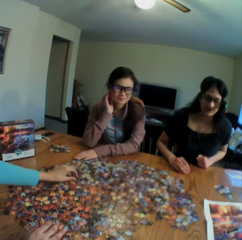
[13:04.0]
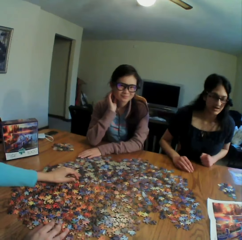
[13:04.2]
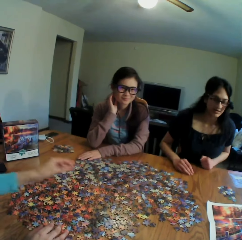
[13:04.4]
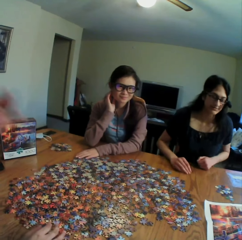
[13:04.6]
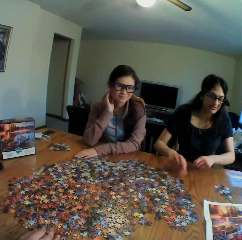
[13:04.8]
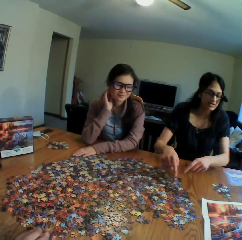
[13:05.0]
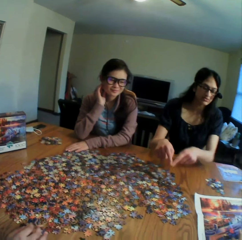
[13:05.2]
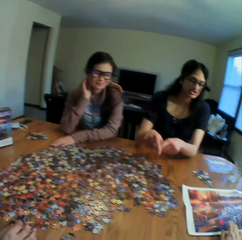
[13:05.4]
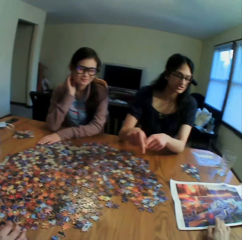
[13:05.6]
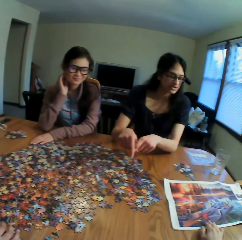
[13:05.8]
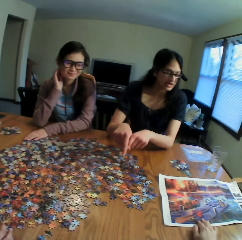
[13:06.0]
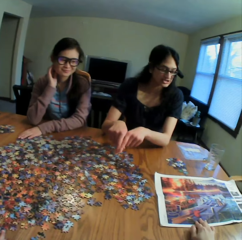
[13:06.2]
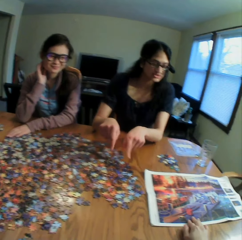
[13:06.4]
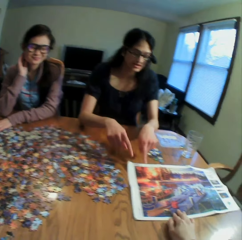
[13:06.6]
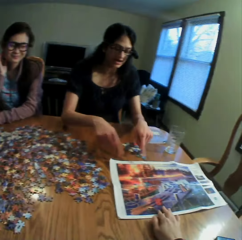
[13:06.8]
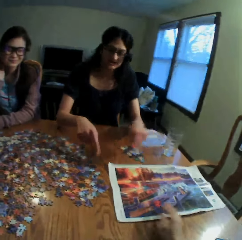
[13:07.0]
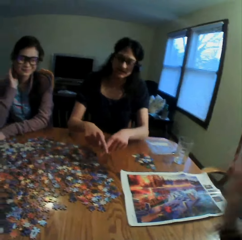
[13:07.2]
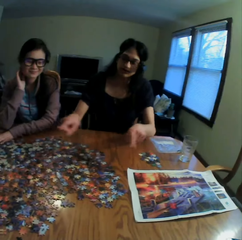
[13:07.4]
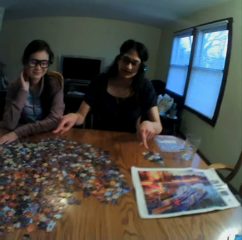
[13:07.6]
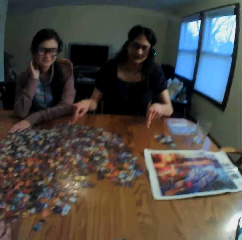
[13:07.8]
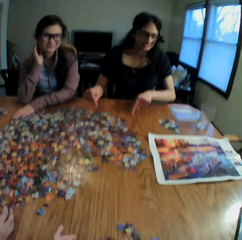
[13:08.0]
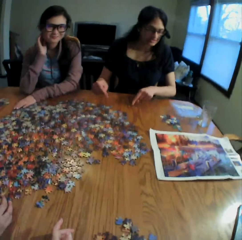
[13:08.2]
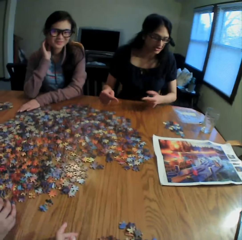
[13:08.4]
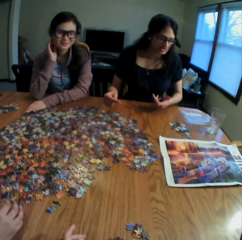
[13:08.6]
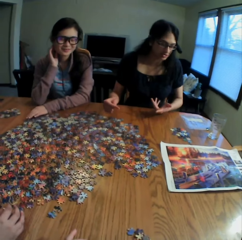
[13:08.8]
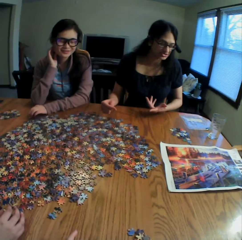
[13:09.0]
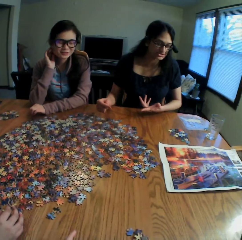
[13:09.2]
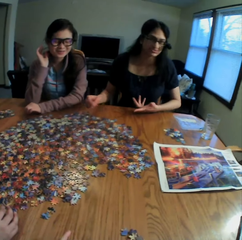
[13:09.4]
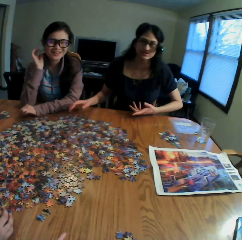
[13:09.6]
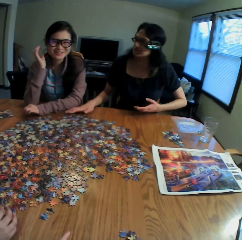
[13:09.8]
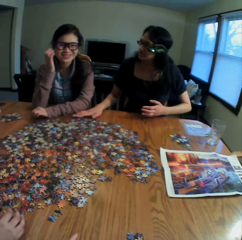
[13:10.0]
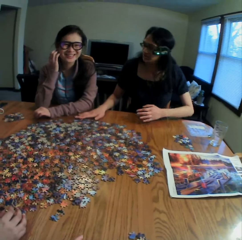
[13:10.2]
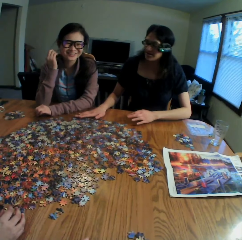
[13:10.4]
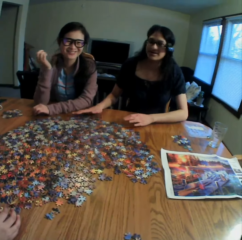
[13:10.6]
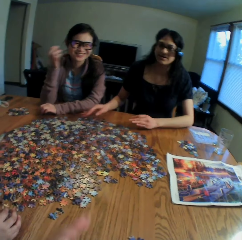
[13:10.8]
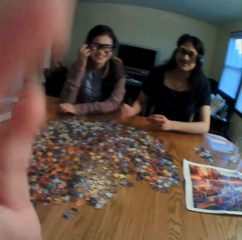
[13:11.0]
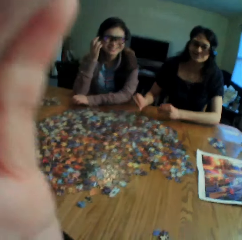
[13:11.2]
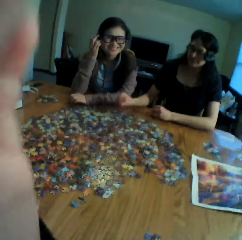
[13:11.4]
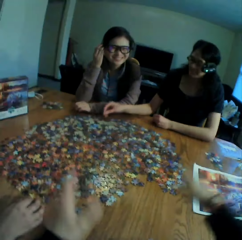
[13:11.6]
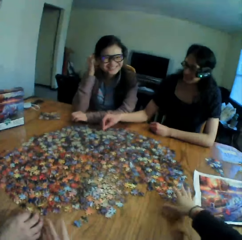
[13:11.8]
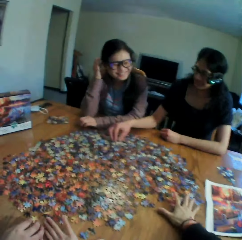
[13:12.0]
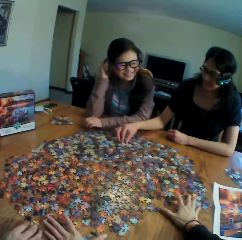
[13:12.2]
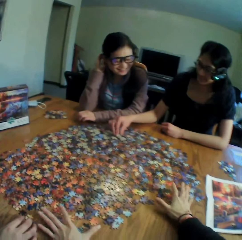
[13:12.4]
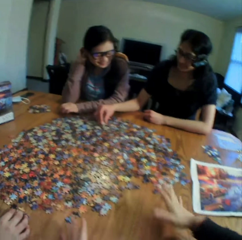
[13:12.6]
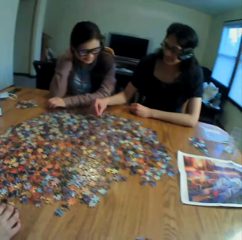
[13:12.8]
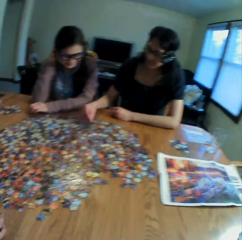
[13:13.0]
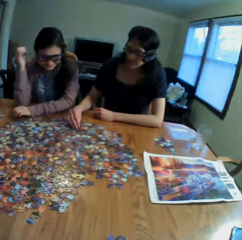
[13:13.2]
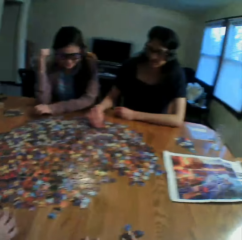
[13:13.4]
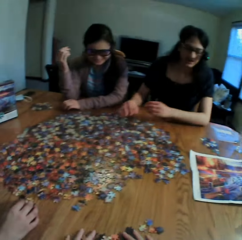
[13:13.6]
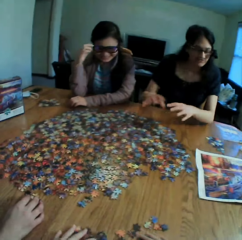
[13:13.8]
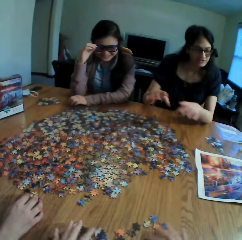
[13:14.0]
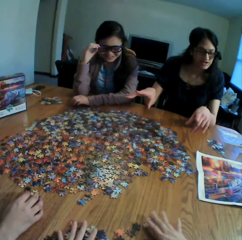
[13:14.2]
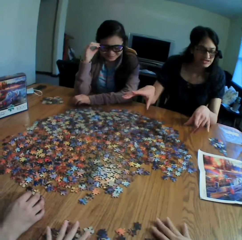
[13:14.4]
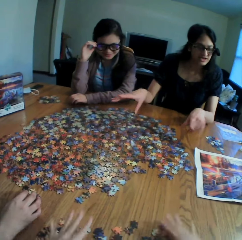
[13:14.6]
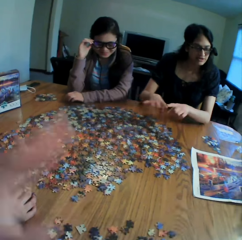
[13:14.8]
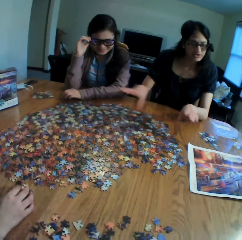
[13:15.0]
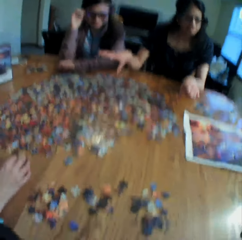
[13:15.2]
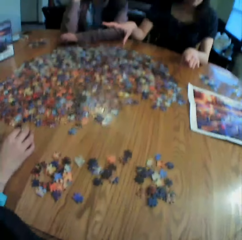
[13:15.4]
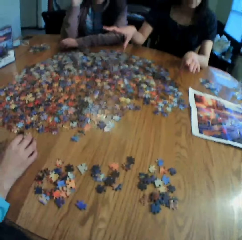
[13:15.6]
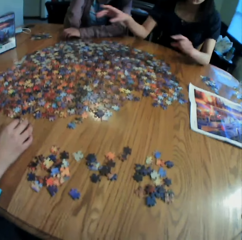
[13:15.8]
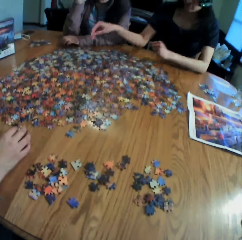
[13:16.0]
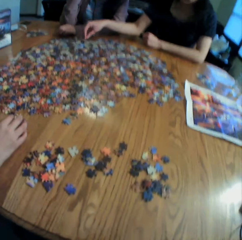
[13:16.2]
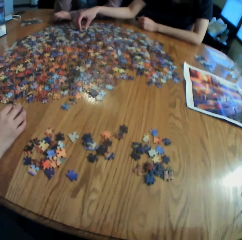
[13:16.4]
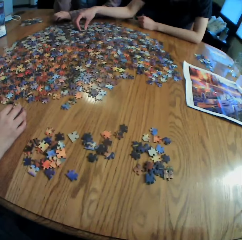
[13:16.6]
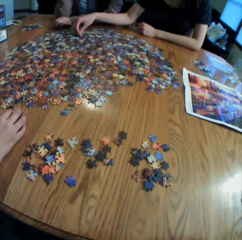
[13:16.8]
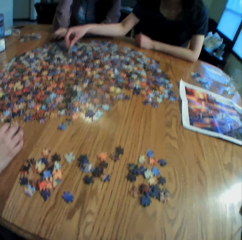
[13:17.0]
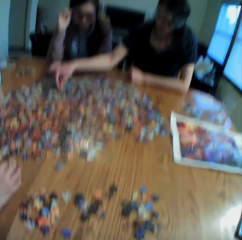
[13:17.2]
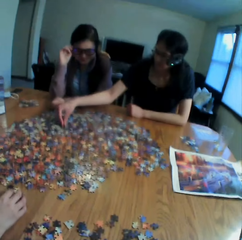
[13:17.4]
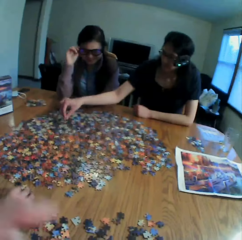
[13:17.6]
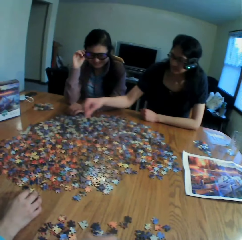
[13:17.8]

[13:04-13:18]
A woman talks to the camera wearer. The camera wearer looks at the colleagues. She touches her head. Another woman converses with the camera wearer. The camera wearer places the hand on the faces. She adjusts the camera. She talks to the colleagues. She touches the paper puzzles on the table. She looks at the colleagues. She moves the paper puzzles on the table. She adjusts the camera. The first woman talks to the camera wearer. The camera wearer looks at the table.

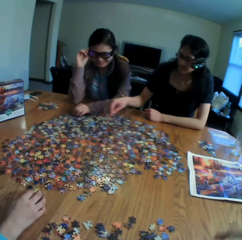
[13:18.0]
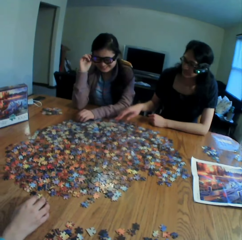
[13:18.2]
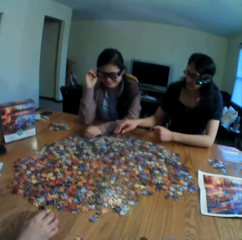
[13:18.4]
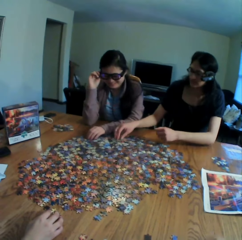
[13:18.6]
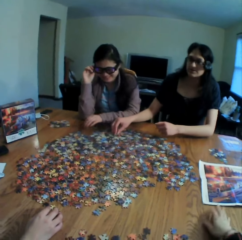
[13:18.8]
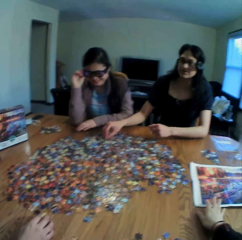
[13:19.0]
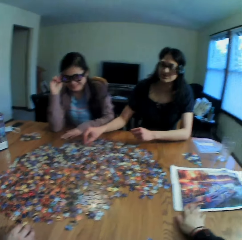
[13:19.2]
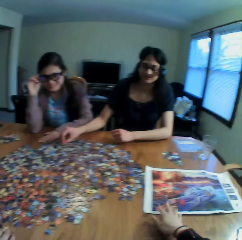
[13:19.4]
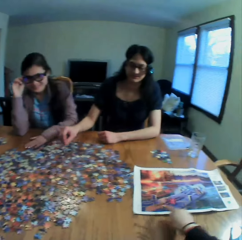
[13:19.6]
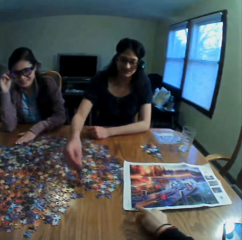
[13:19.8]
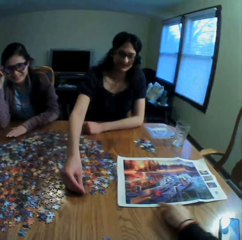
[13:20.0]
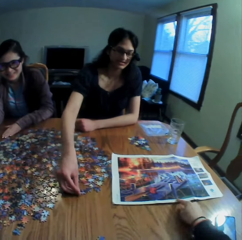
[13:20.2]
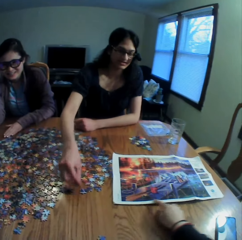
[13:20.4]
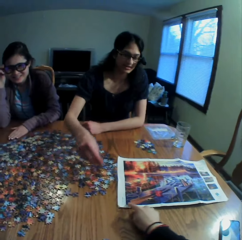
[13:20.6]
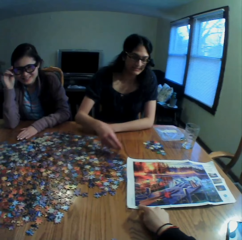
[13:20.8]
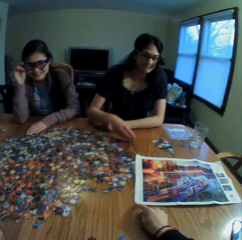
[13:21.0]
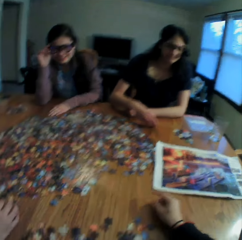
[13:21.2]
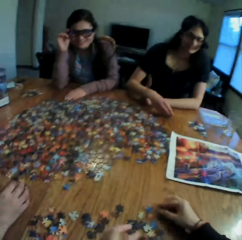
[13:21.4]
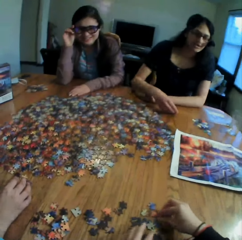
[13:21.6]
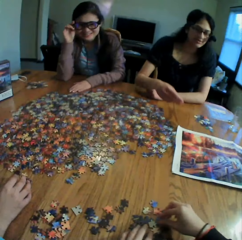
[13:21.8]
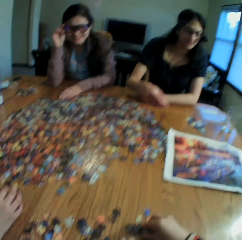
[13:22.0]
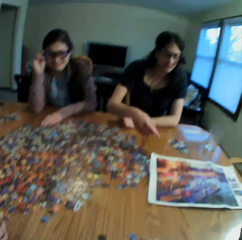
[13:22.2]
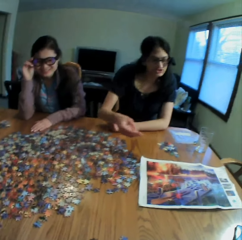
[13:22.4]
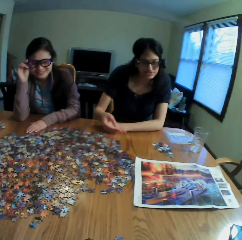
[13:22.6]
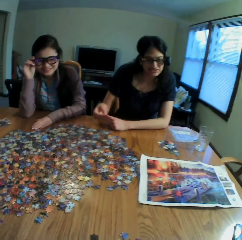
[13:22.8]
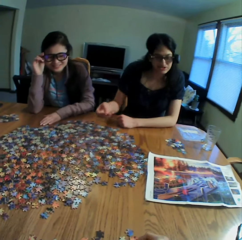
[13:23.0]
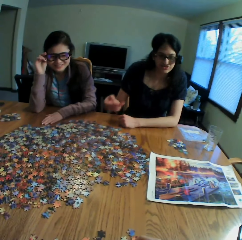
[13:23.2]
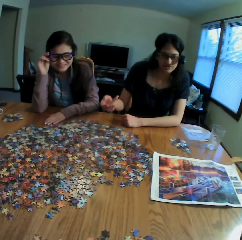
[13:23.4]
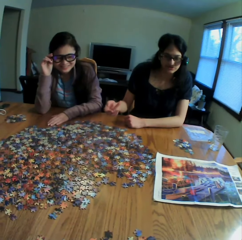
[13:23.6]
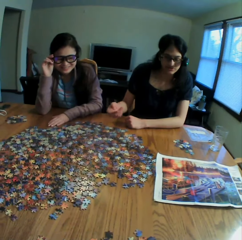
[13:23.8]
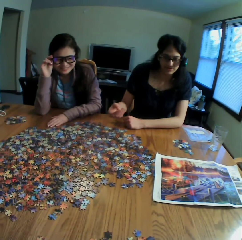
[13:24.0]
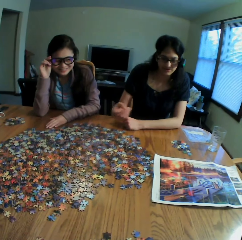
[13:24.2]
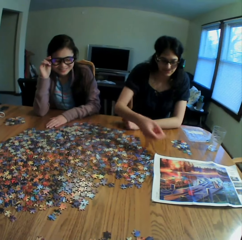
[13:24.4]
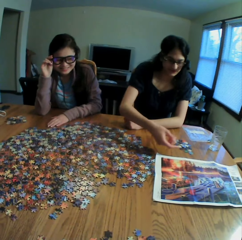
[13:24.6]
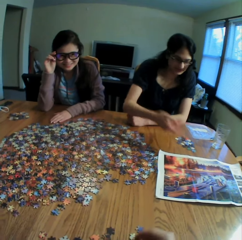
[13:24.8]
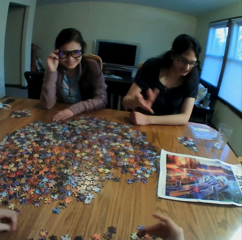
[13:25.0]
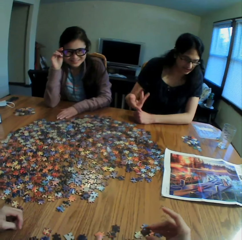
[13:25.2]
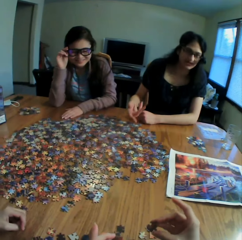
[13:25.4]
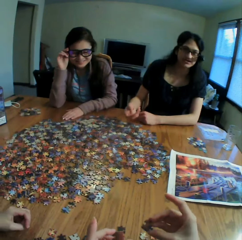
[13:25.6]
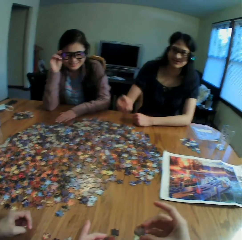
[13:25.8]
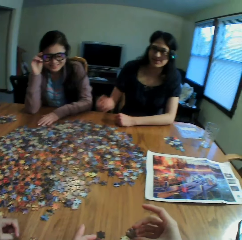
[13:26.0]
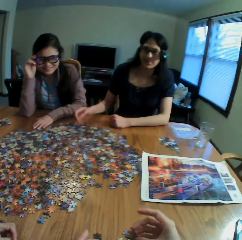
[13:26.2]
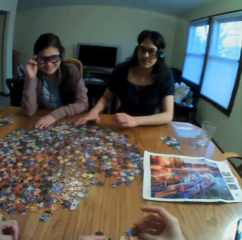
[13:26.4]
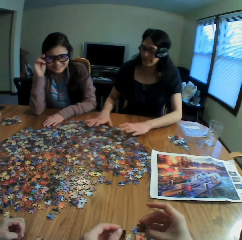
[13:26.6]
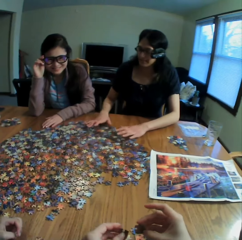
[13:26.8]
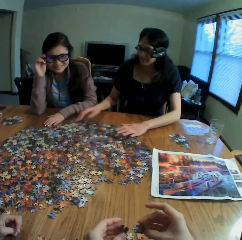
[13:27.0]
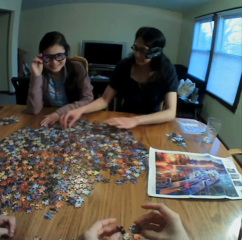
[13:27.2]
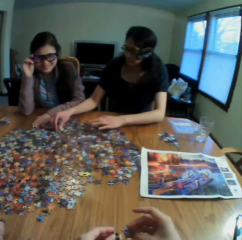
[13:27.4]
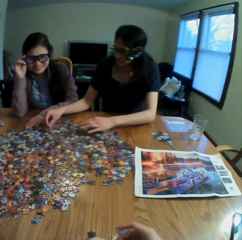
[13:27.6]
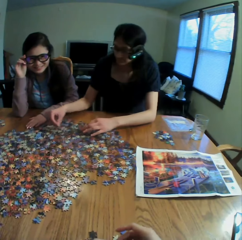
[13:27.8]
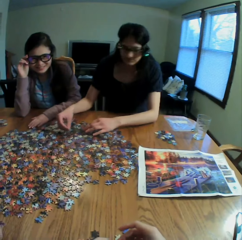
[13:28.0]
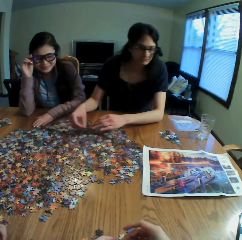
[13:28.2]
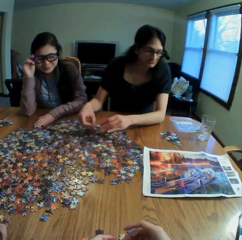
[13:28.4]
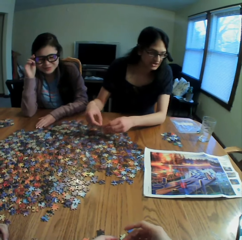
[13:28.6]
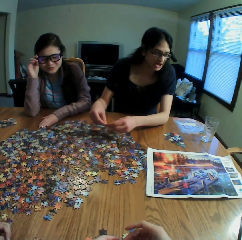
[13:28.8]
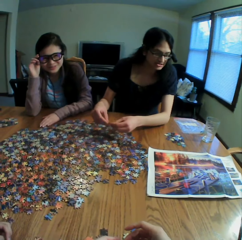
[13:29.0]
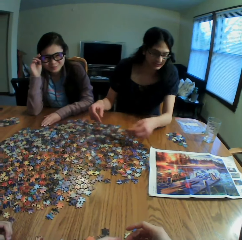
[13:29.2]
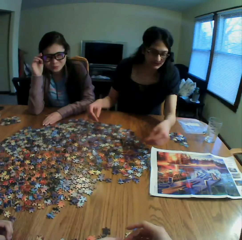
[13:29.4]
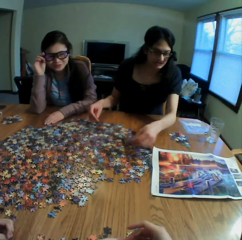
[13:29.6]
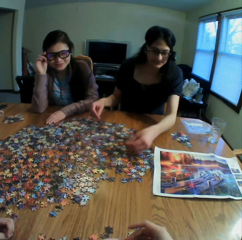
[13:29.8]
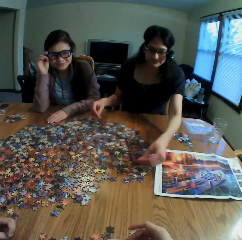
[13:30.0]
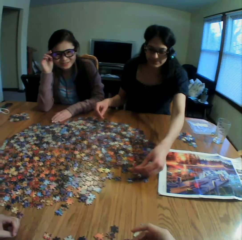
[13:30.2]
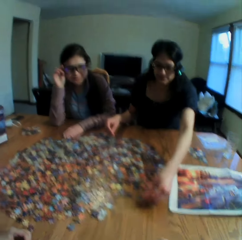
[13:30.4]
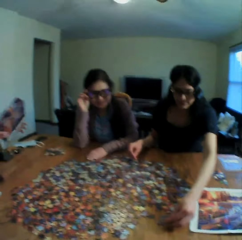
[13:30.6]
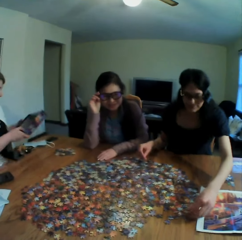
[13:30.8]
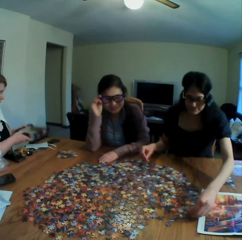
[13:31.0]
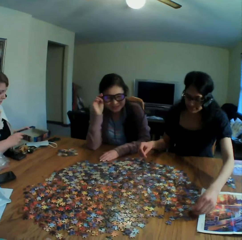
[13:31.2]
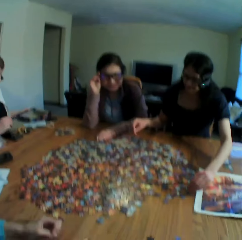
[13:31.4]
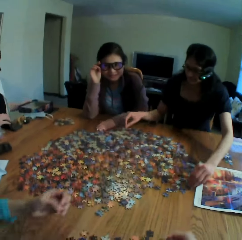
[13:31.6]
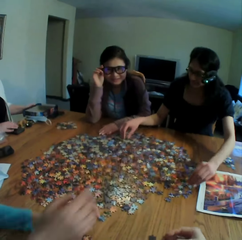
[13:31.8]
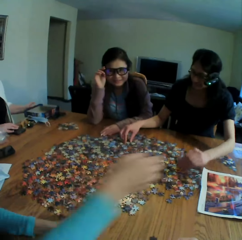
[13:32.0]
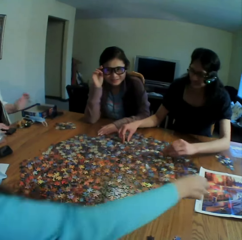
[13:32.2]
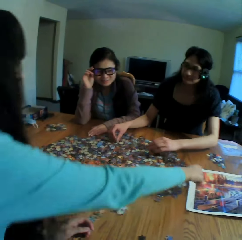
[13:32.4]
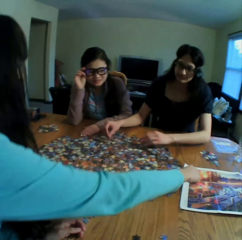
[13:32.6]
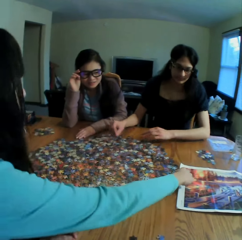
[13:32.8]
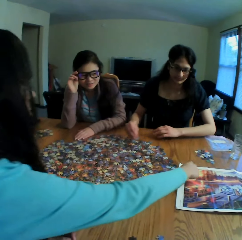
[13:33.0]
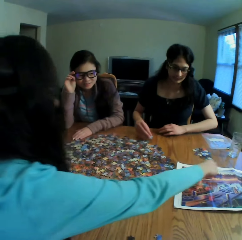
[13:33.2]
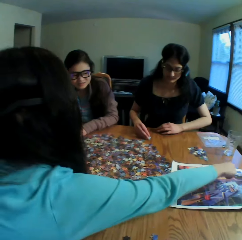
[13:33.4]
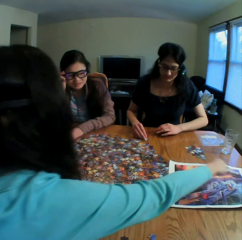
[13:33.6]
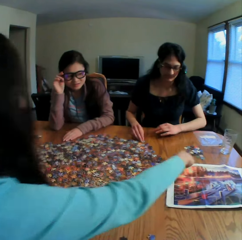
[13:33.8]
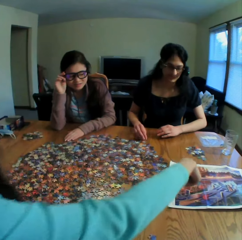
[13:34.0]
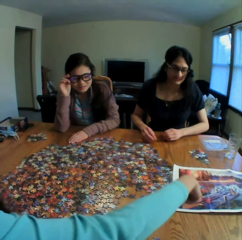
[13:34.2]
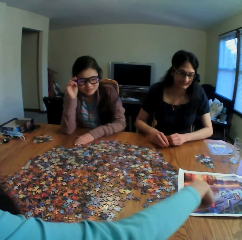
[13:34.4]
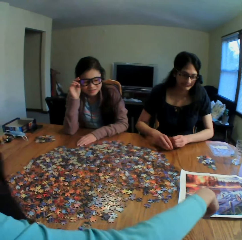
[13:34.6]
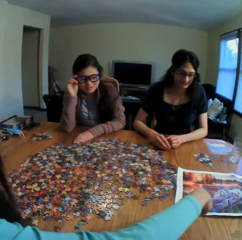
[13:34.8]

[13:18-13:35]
The camera wearer moves the hands on the table. They move the picture on the table and talk to the colleagues. They move the hand on the table. A lady talks to the camera wearer. The camera wearer touches the puzzles on the table. They look at the puzzles on the hands. They look at a woman. They converse with the colleagues. Another woman points at the picture. The camera wearer touches the paper. Another lady talks.
